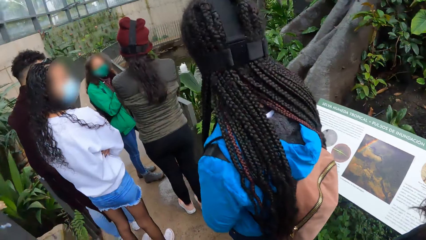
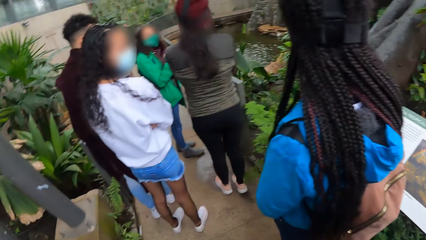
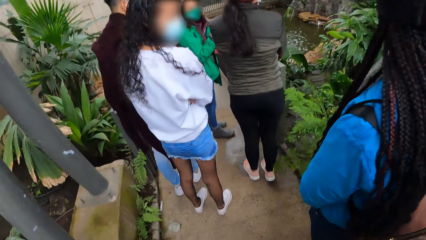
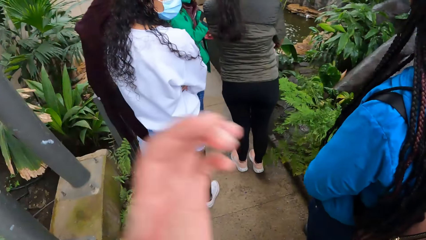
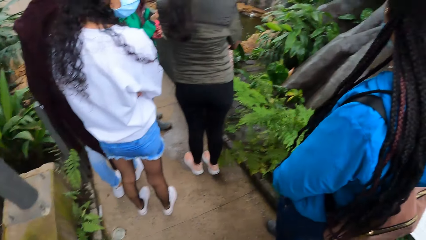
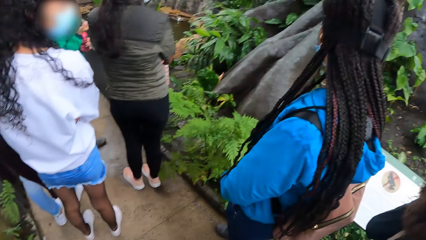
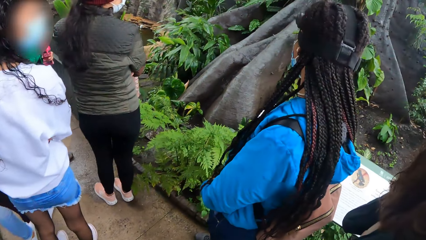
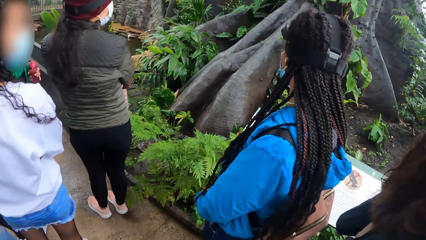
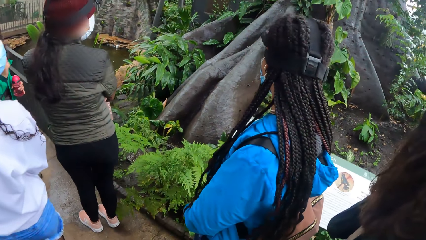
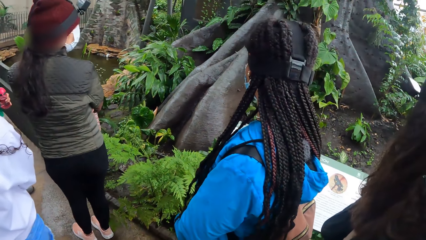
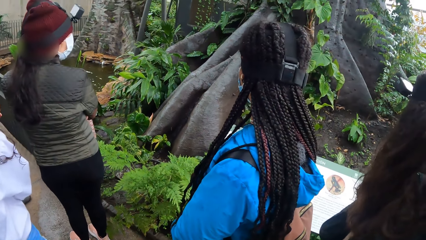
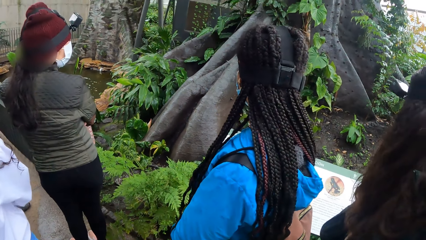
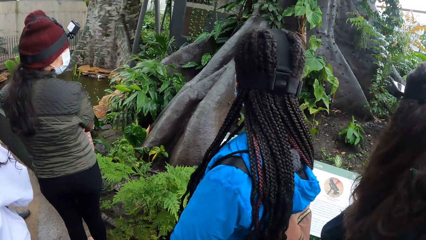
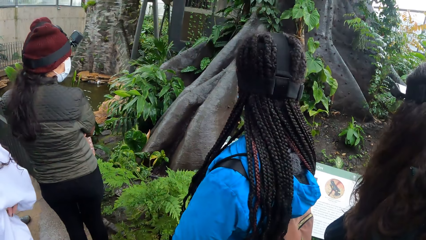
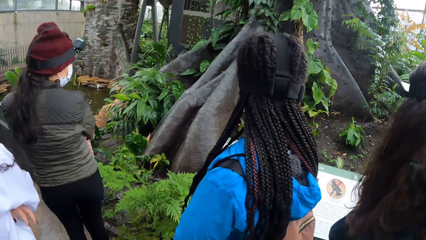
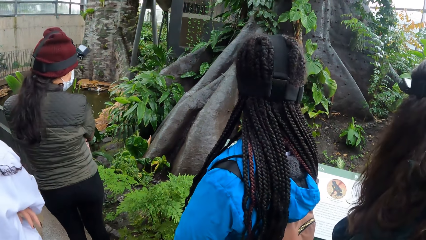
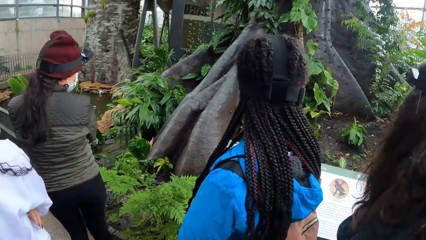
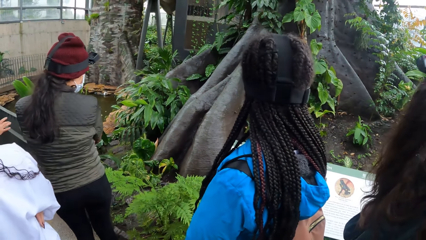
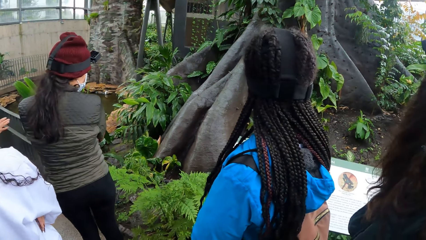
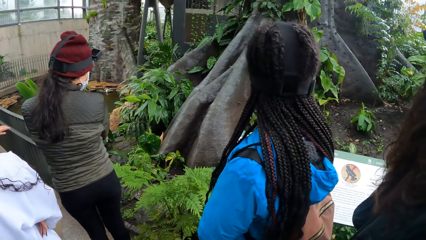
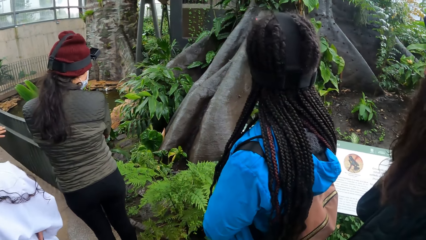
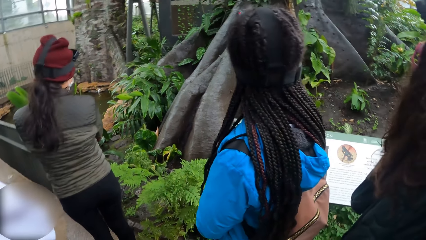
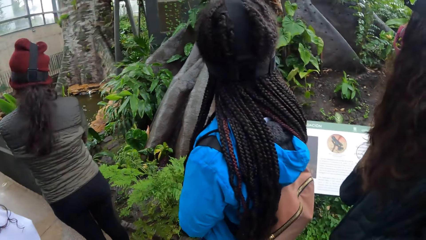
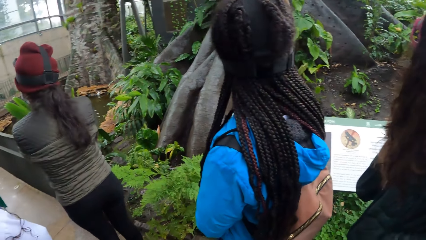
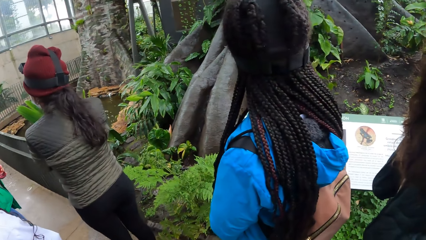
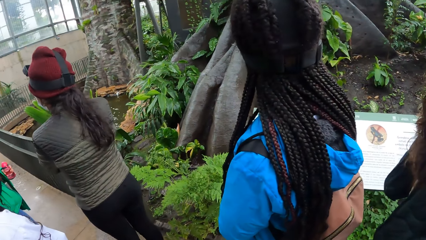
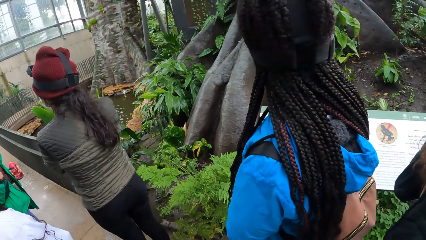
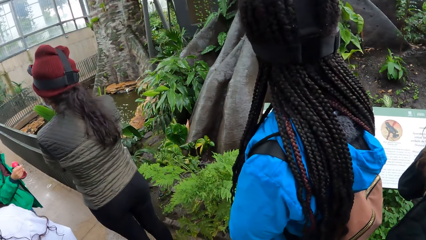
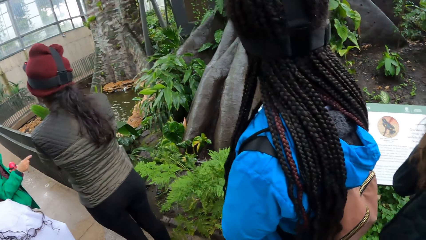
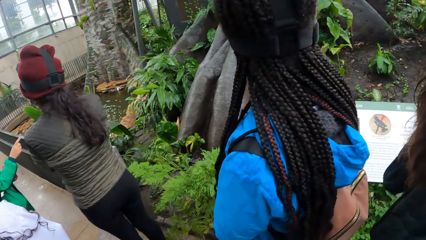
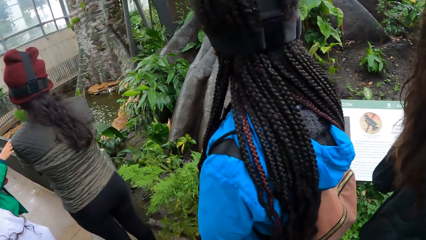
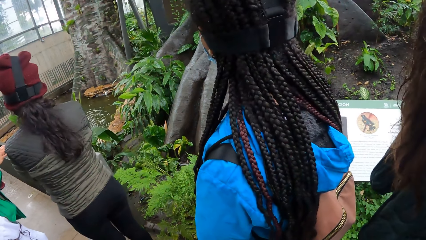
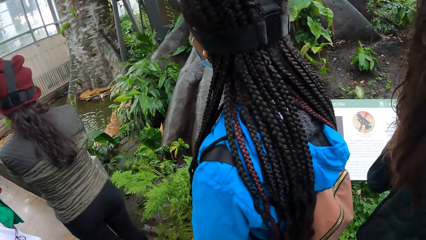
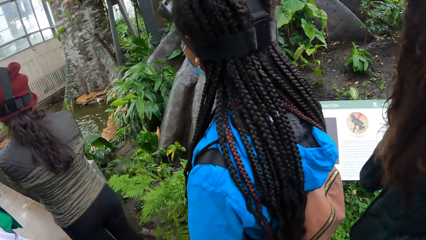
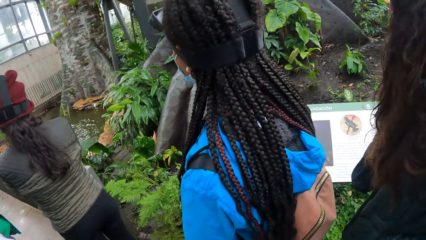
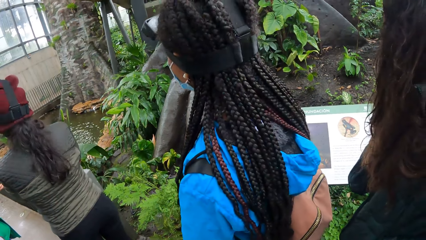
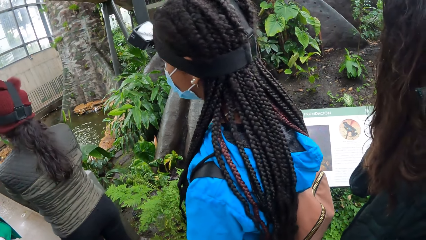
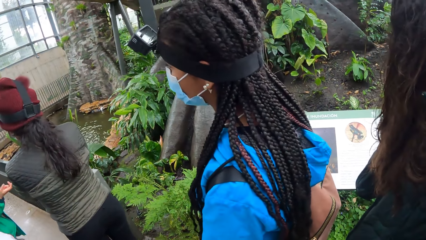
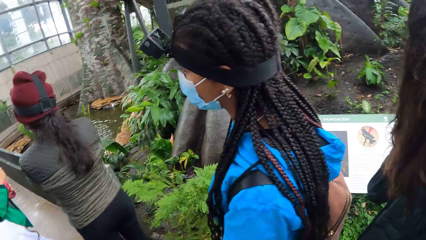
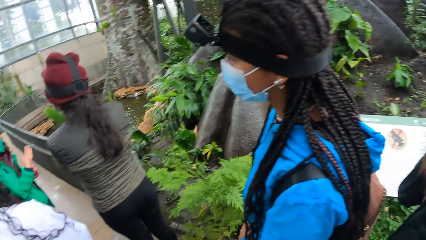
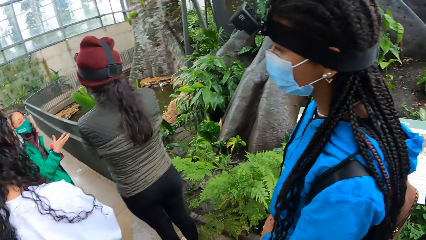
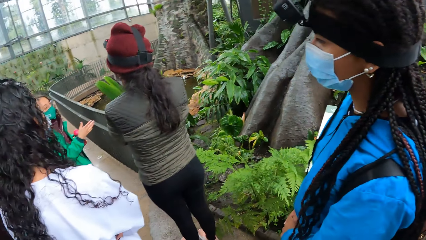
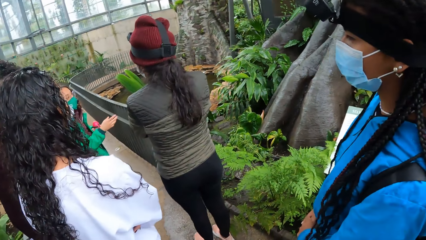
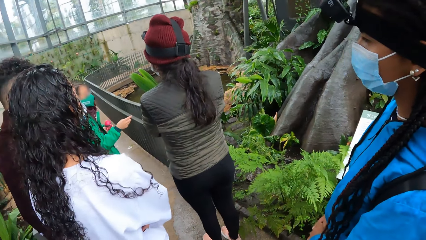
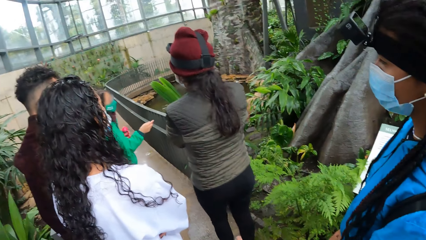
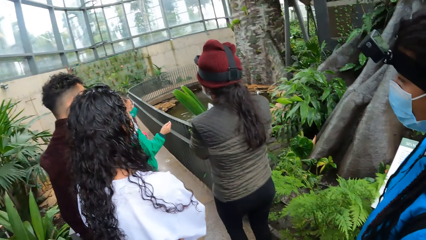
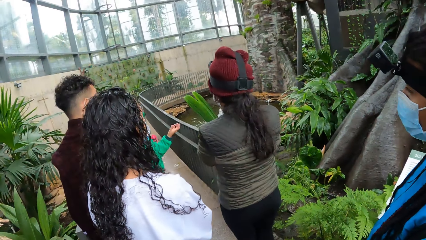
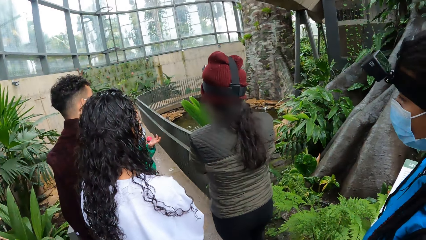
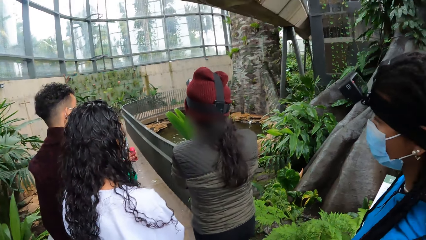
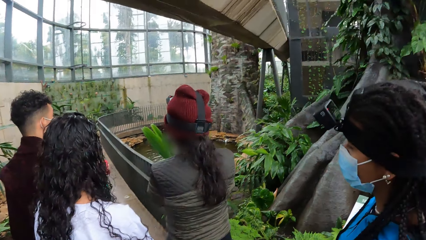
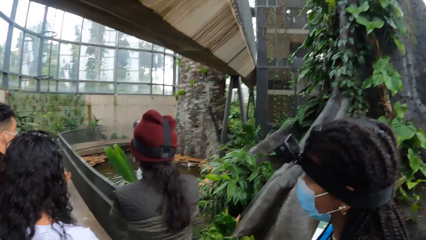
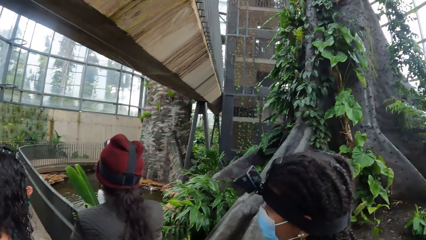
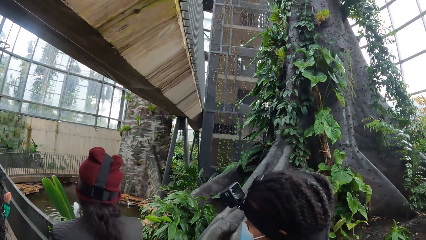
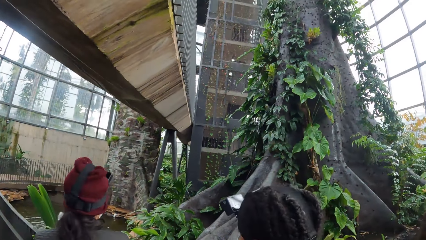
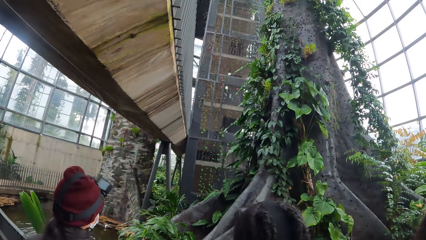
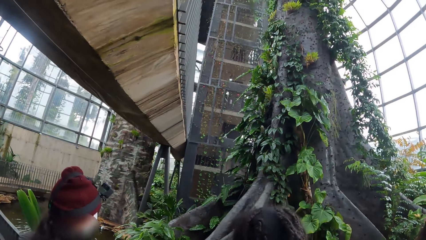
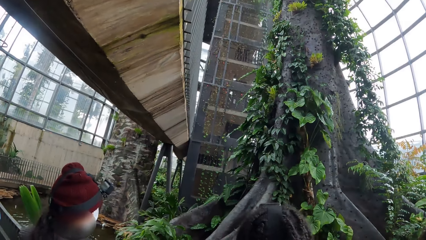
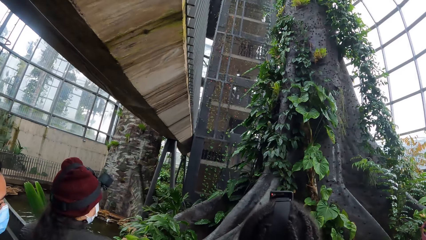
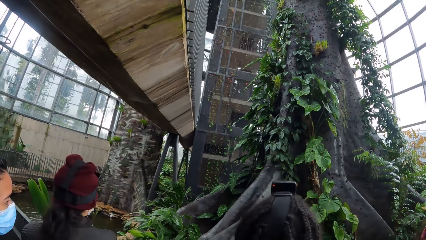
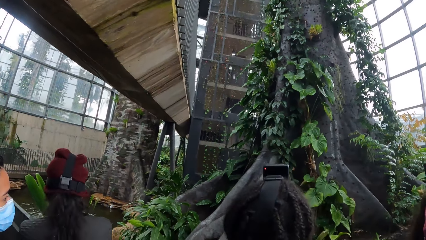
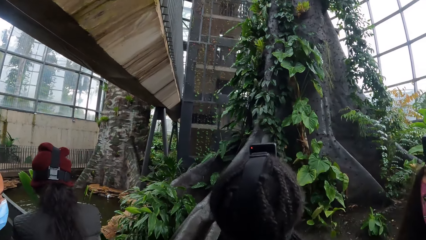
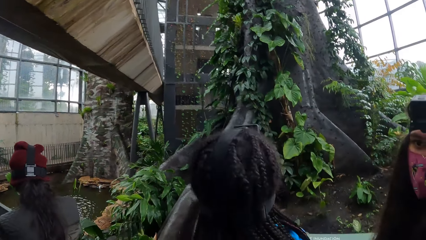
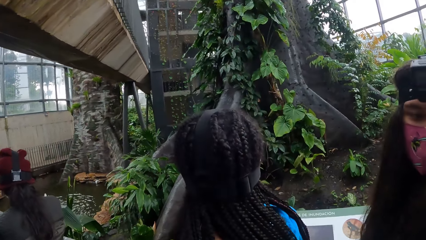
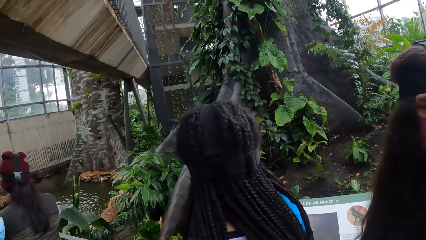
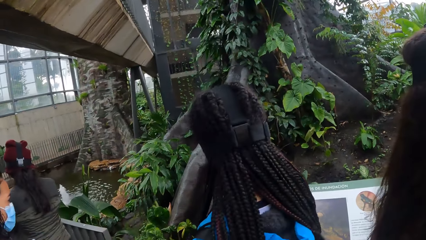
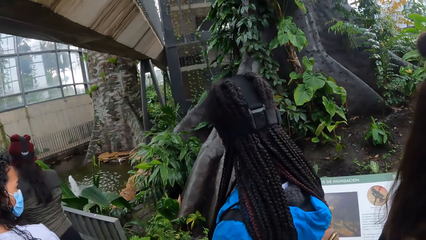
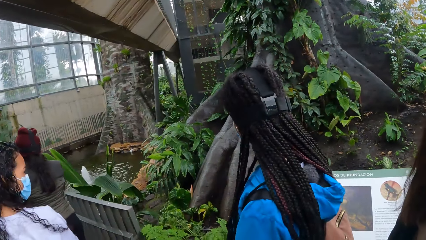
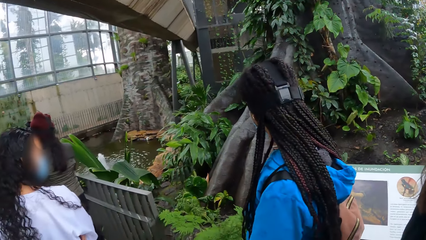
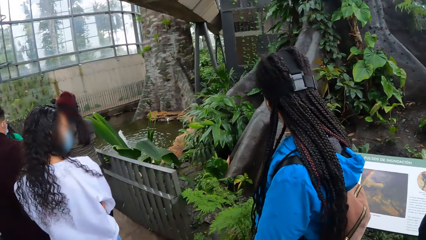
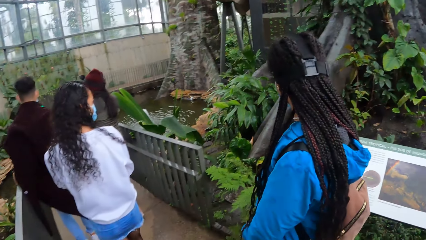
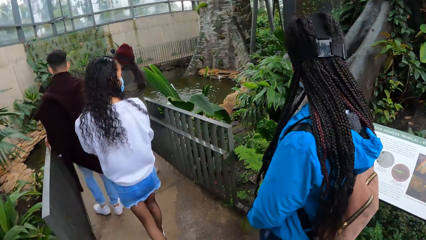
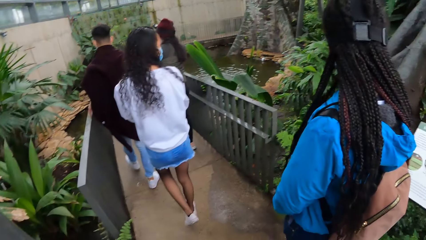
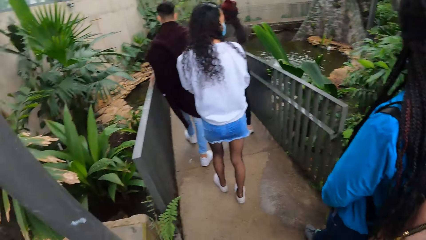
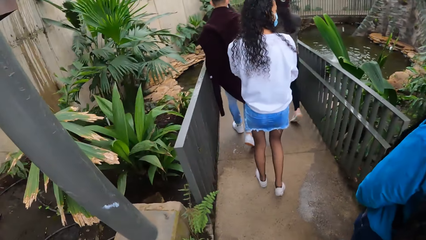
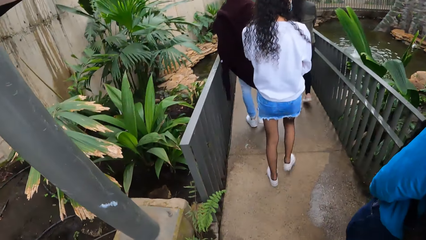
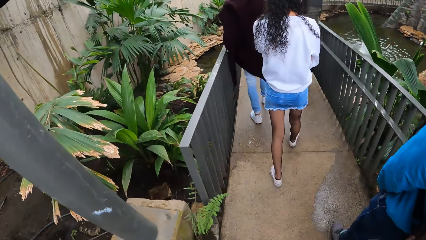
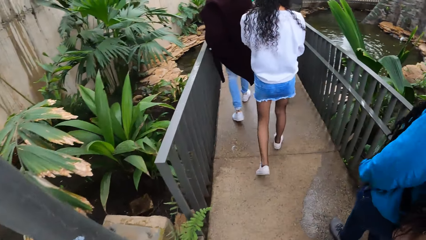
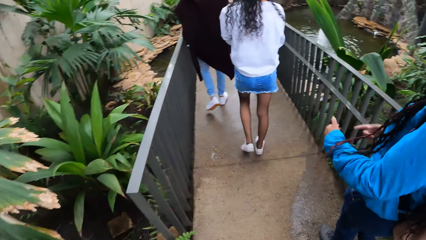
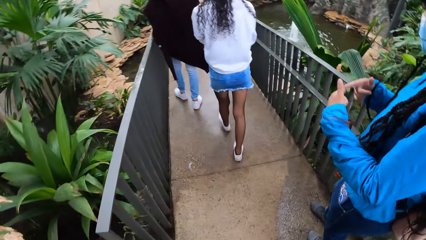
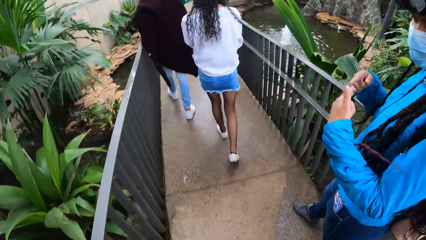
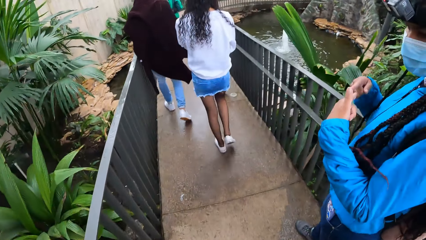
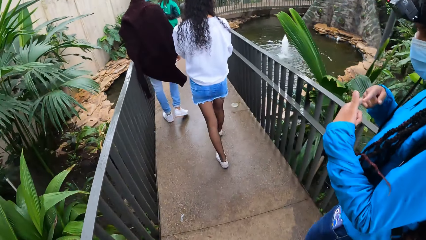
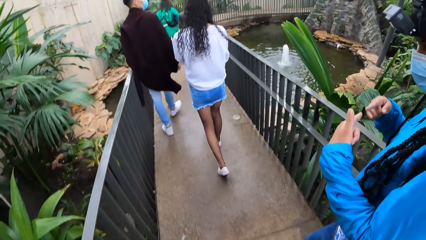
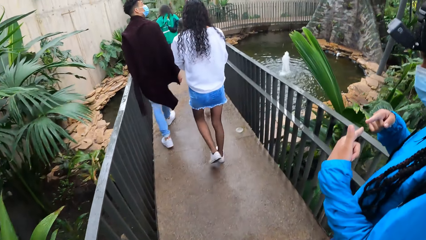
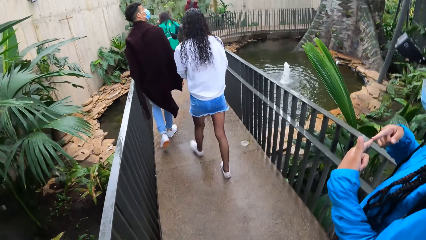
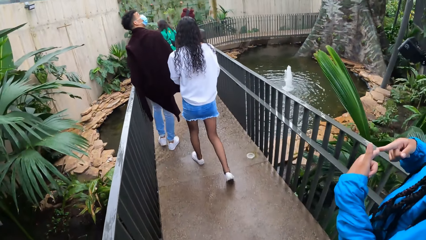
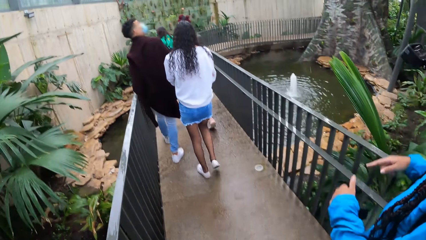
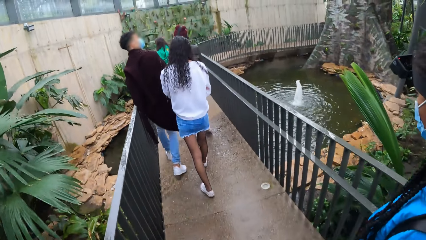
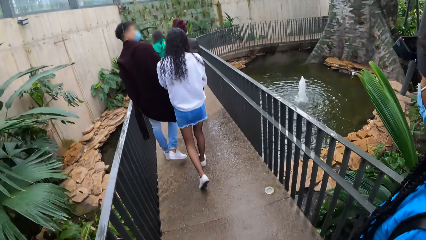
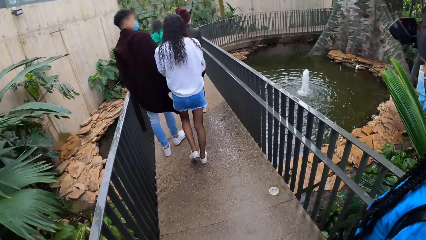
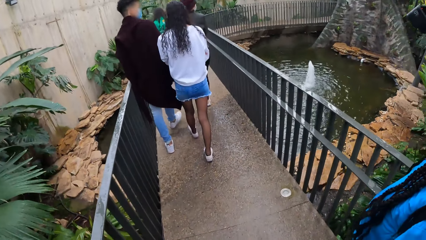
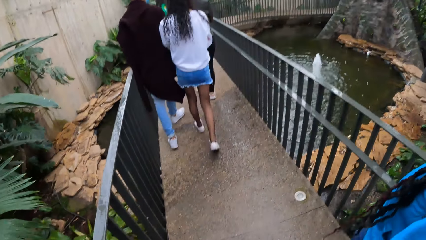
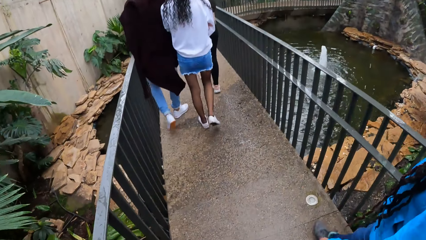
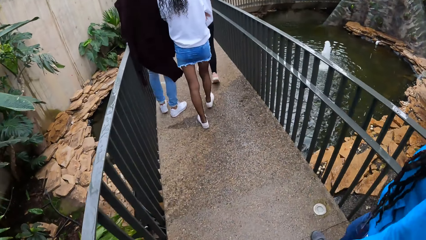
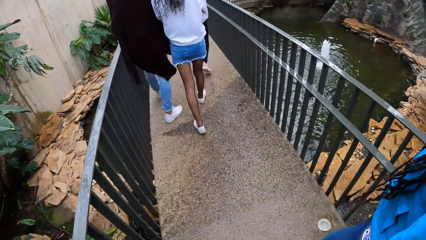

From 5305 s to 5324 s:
The camera wearer touches the head camera on her head with her left hand. She moves her hand. A lady moves her hand. Another lady looks at the plant. A third lady looks at the plant. The third lady walks around. The second lady walks around. The camera wearer walks around. A fourth lady walks around. The fourth lady puts her fingers together.
